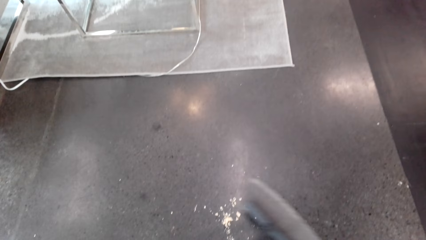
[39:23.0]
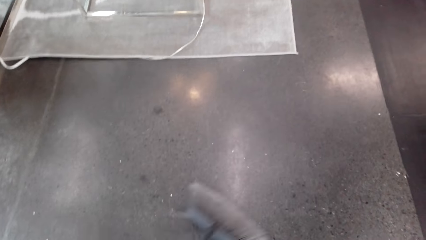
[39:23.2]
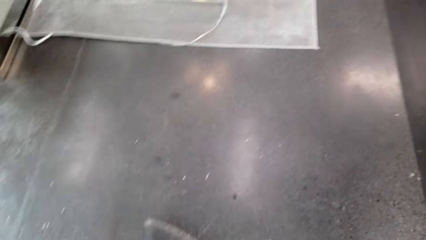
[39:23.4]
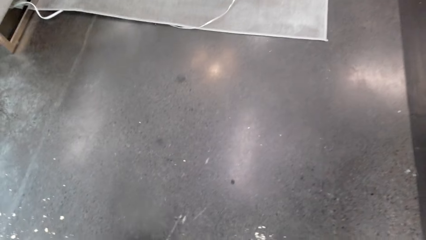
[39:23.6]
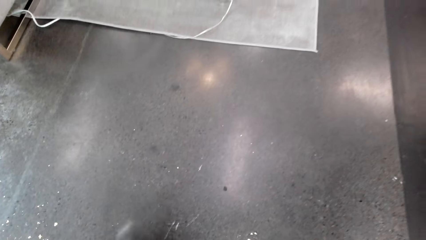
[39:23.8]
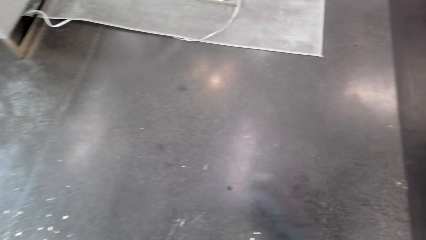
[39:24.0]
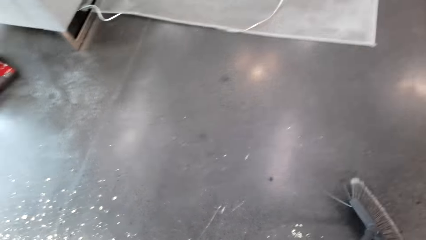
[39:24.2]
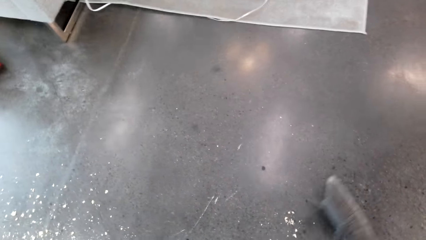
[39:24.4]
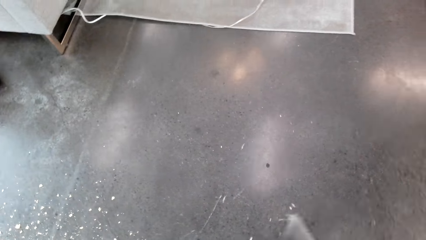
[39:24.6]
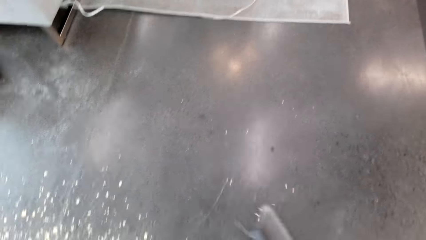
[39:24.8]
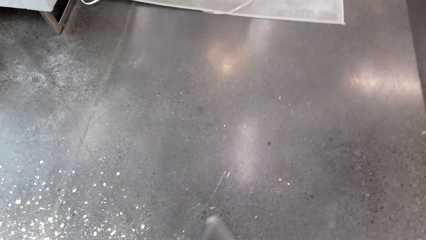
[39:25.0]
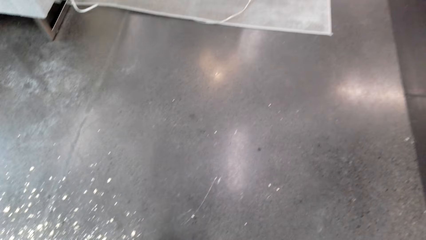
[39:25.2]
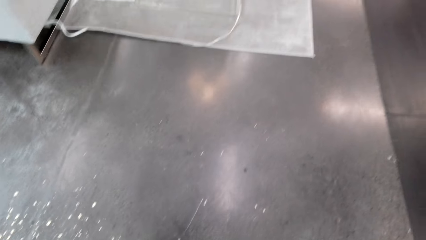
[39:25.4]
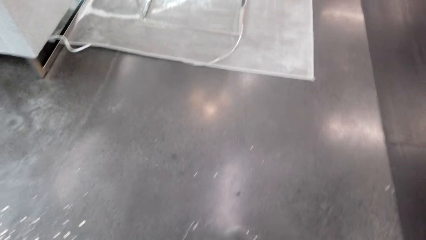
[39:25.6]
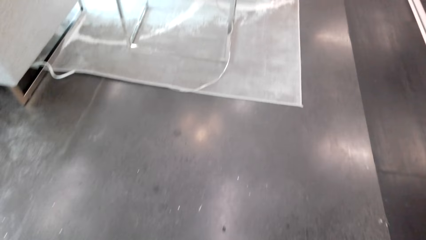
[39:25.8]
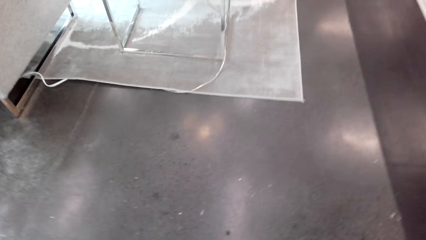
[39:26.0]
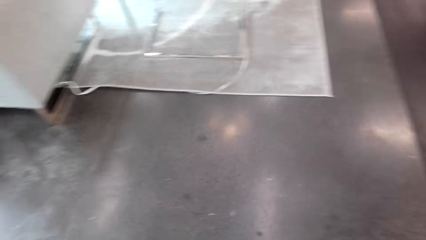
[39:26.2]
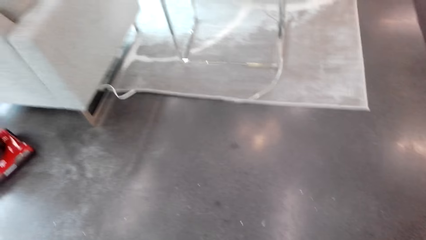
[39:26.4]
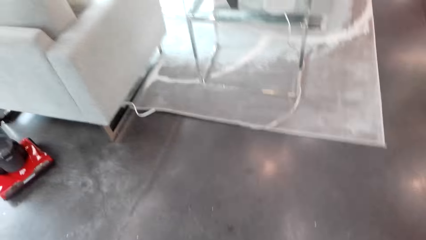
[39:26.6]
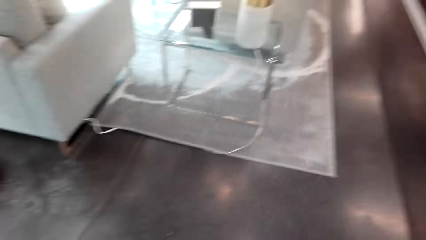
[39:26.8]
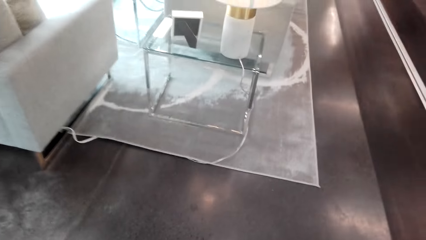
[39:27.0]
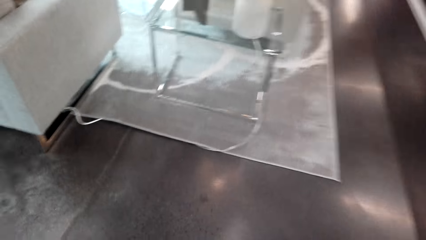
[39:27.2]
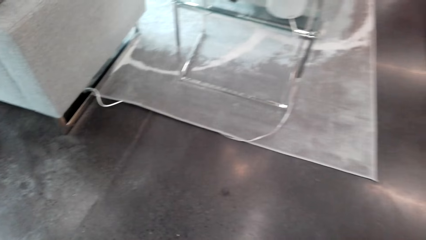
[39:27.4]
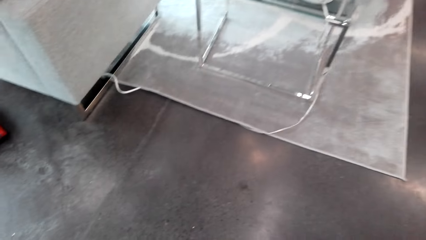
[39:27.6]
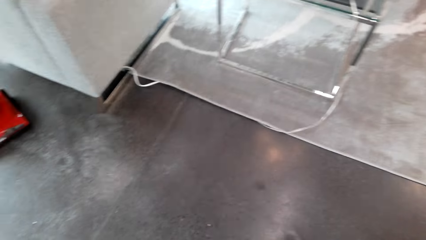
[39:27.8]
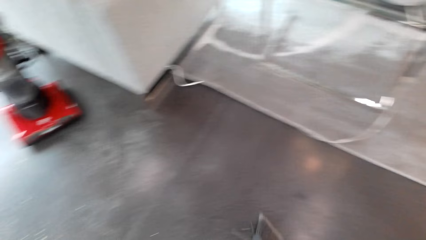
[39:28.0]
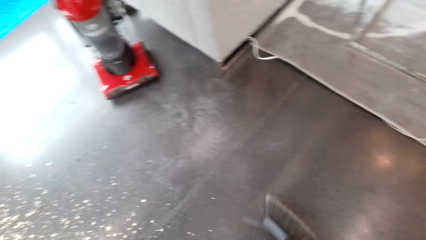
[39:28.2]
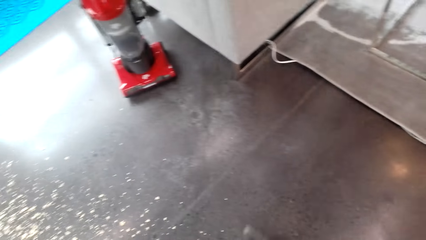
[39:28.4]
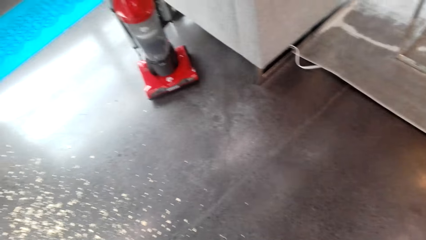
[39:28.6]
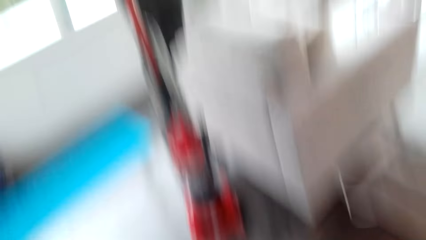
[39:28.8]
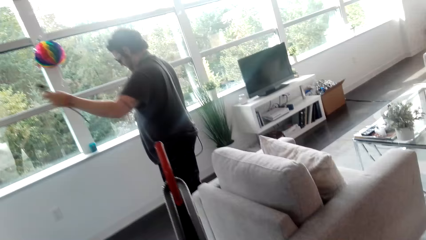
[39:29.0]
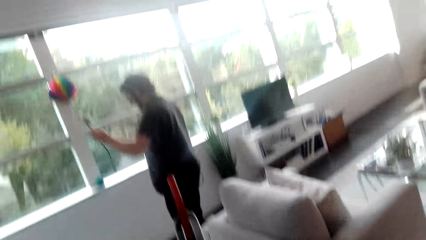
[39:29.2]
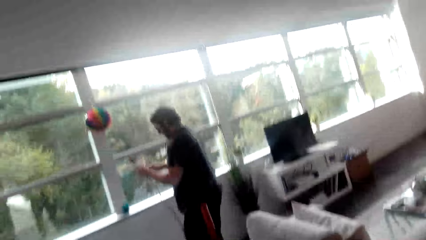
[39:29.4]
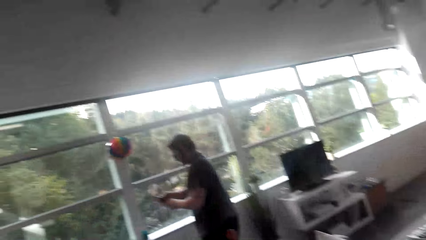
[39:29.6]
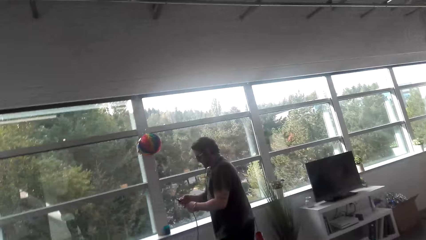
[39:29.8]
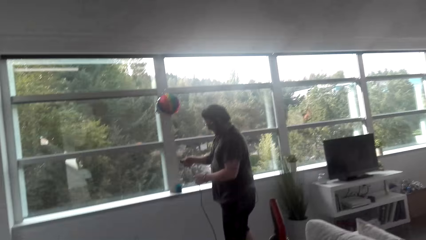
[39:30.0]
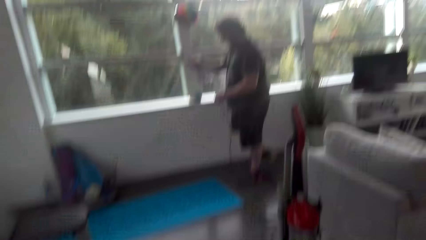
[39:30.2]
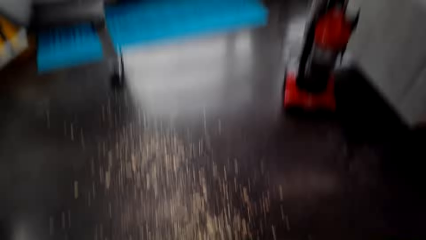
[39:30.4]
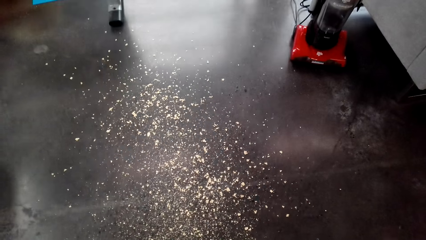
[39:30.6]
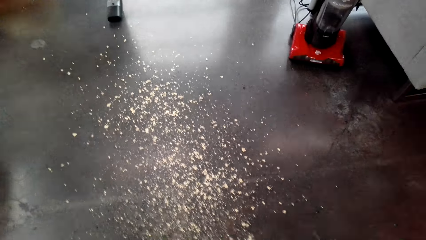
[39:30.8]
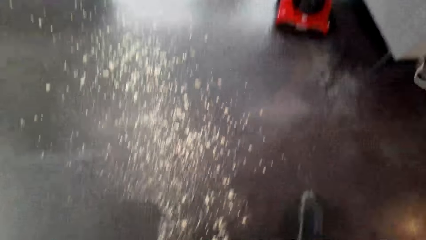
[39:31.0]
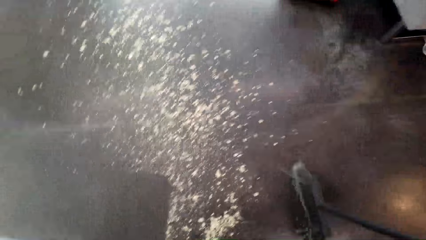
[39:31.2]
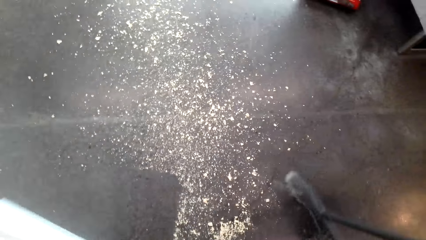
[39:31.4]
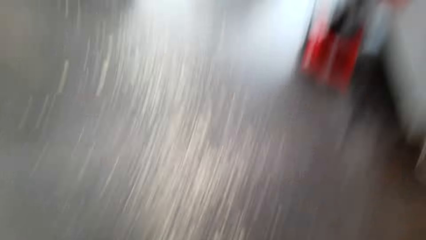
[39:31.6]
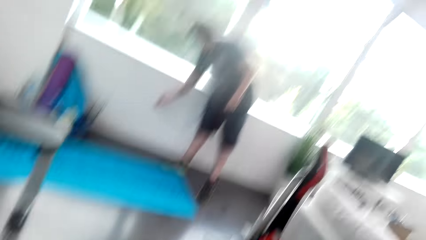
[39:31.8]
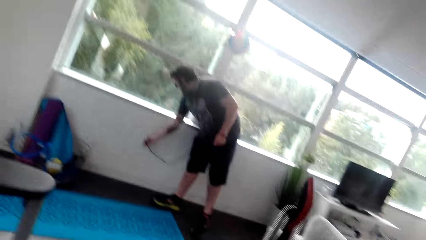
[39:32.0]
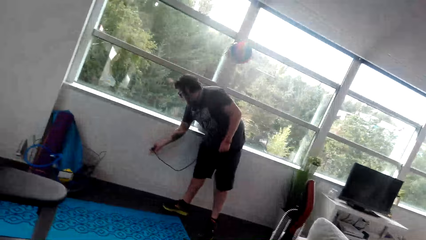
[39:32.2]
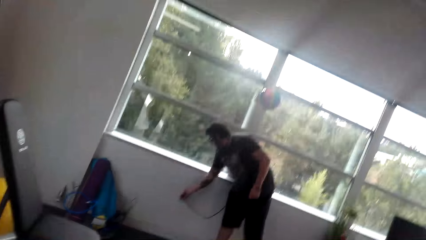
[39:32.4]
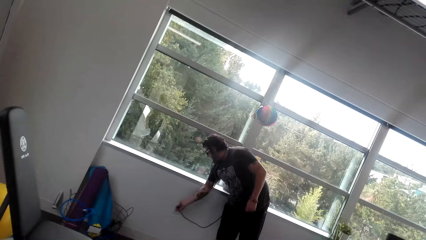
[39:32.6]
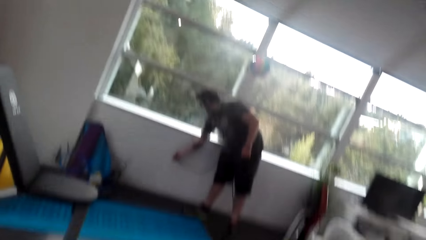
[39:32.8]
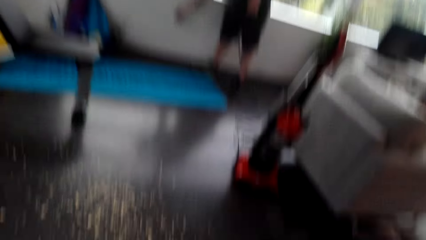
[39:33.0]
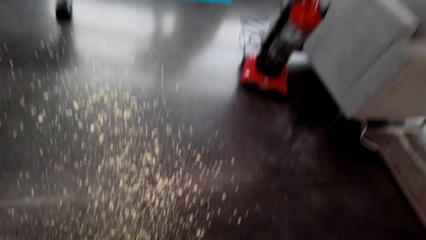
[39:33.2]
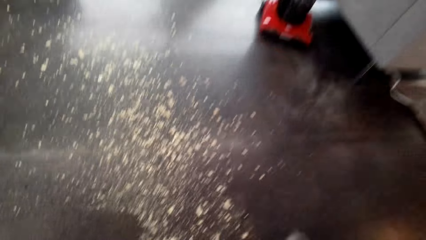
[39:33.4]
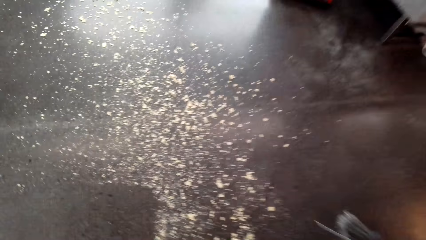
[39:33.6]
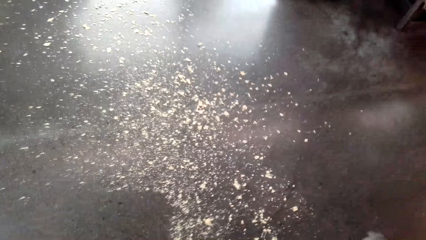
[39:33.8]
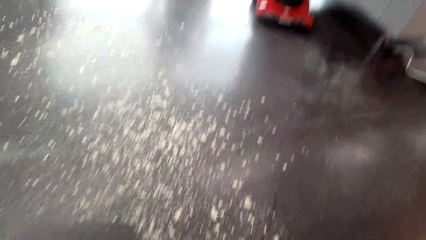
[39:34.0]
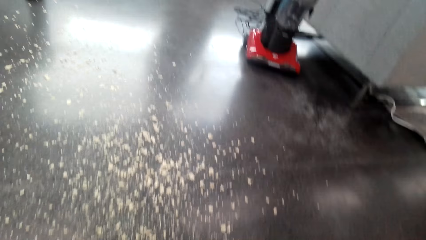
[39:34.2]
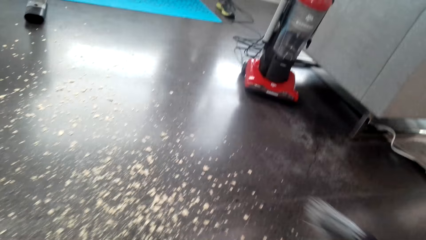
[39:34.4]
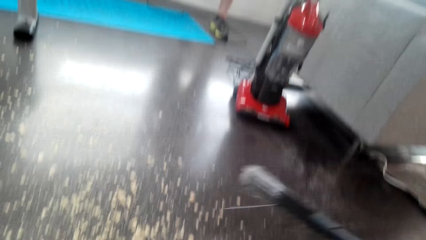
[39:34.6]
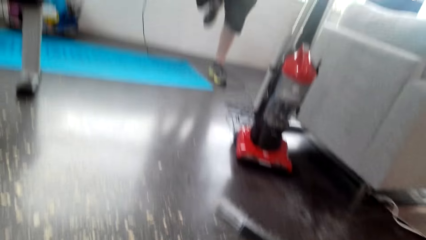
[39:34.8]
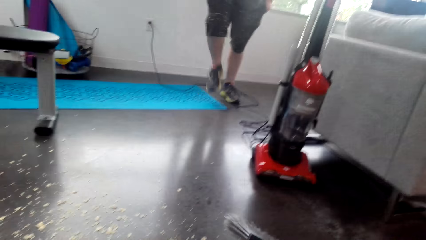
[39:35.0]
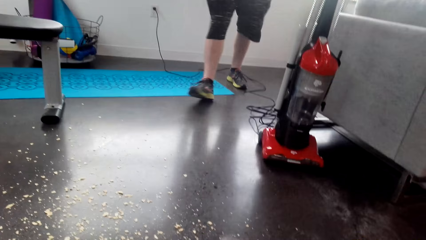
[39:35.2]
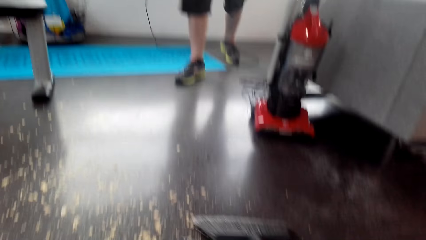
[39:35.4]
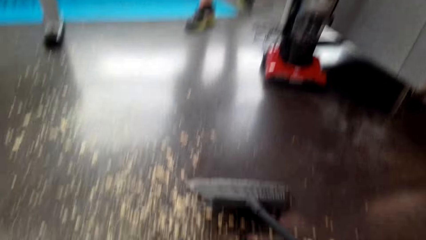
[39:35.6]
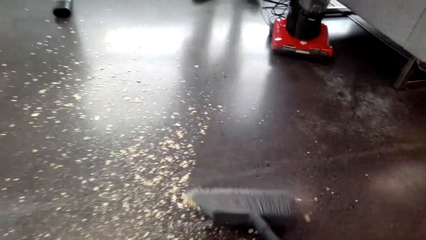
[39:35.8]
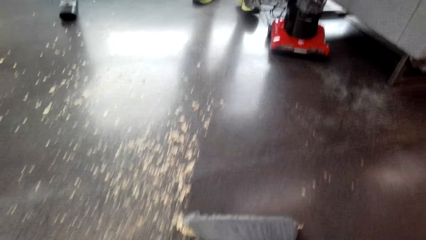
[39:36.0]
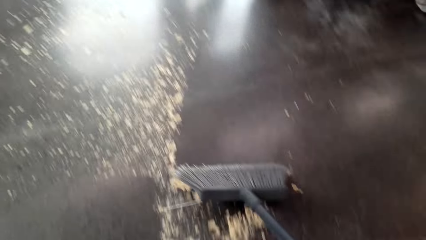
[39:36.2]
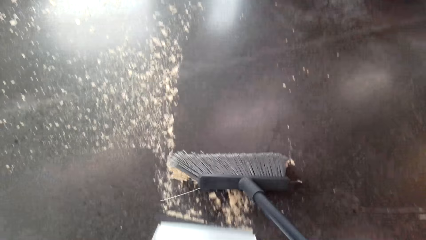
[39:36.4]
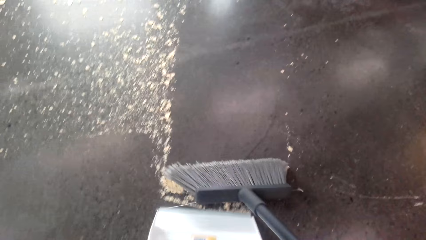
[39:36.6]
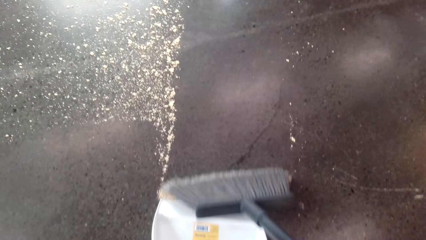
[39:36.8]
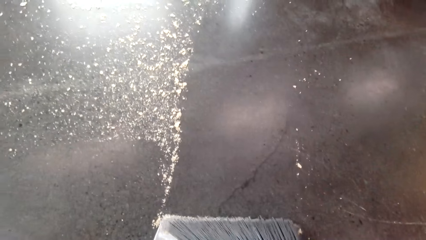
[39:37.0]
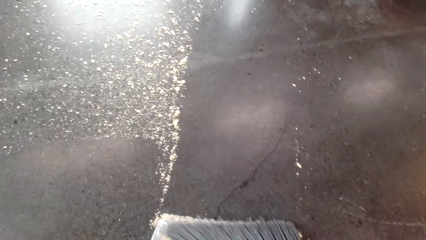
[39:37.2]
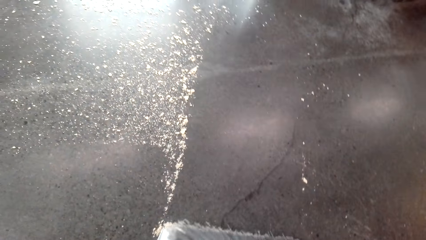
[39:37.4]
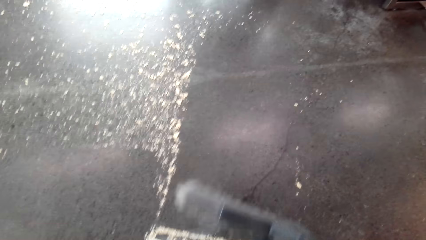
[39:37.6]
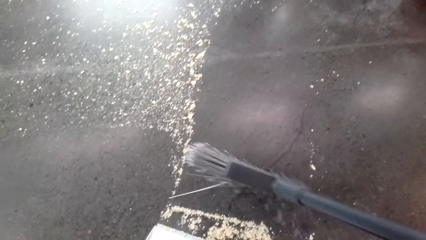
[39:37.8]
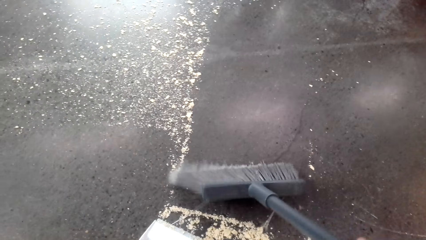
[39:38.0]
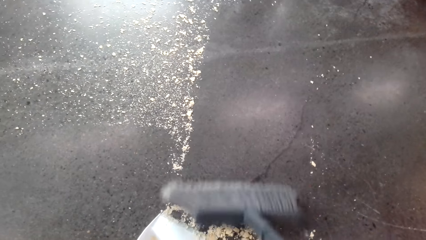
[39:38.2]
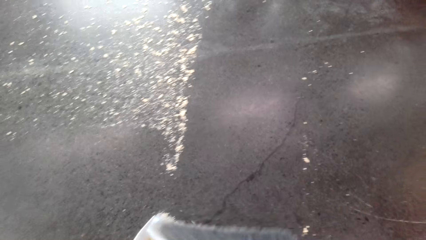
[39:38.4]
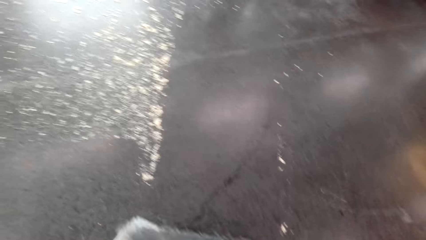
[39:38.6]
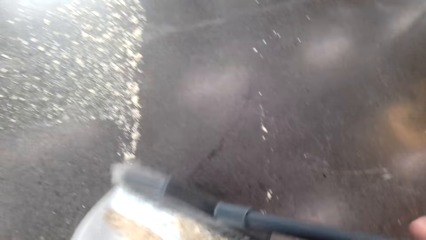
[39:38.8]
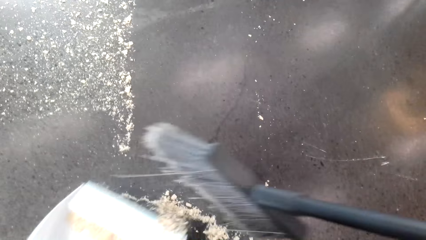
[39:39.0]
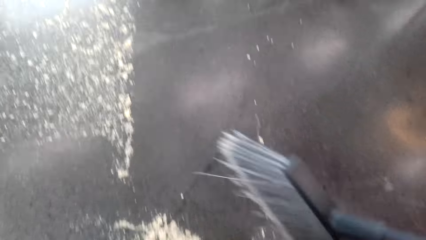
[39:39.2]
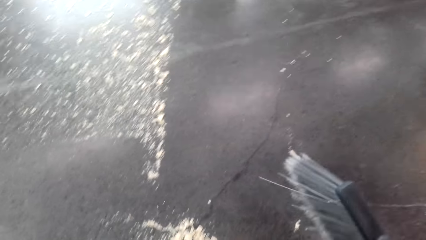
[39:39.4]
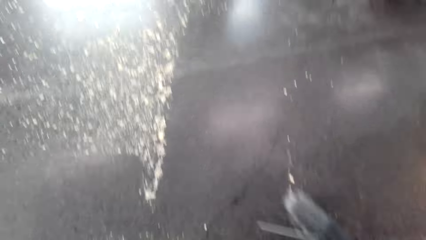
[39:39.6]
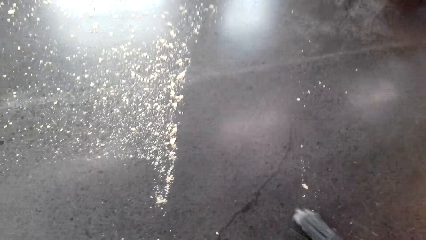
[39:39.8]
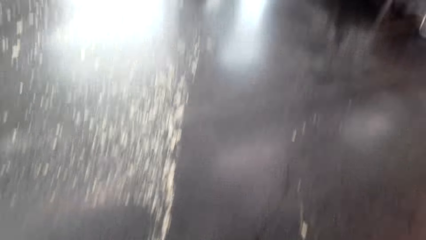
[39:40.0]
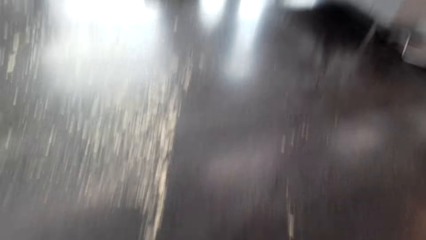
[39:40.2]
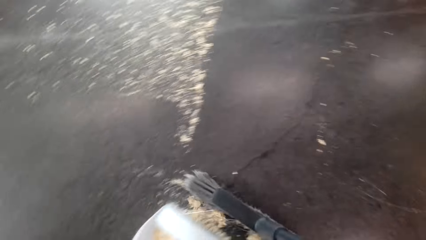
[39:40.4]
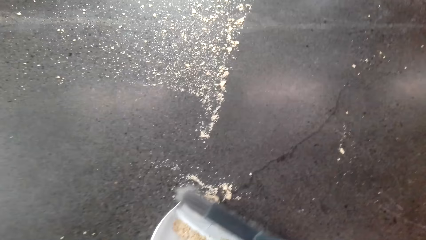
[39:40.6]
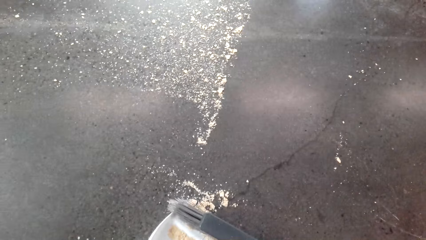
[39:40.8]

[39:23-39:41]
A man converses with the camera wearer. The camera wearer converses with the man. They sweep the floor. They sweep the floor again. The man puts the vacuum cleaner's charger in the socket. The camera wearer converses with the man and sweeps the floor. The man converses with the camera wearer. The camera wearer collects dirt using the dustpan. They sweep the floor.
